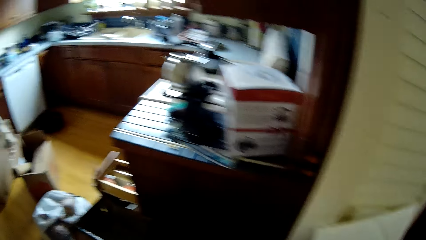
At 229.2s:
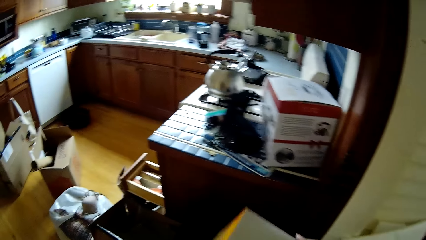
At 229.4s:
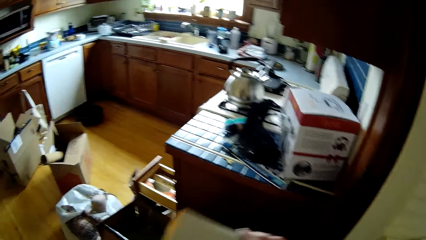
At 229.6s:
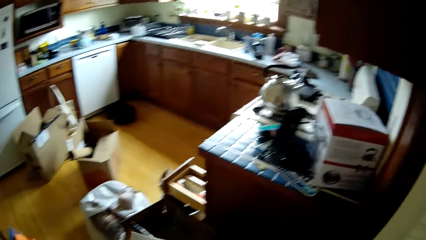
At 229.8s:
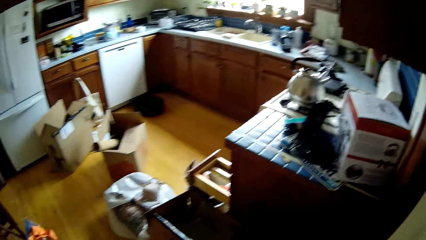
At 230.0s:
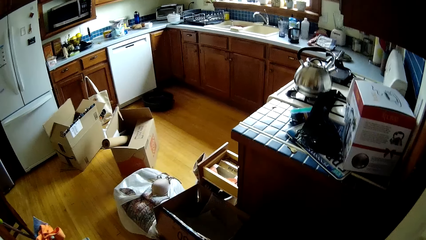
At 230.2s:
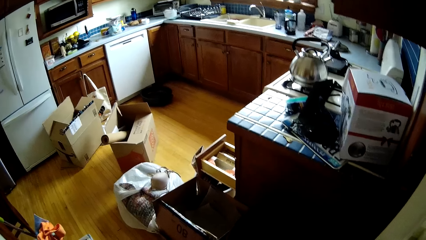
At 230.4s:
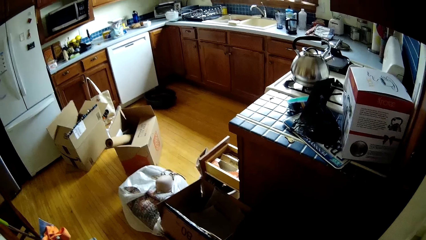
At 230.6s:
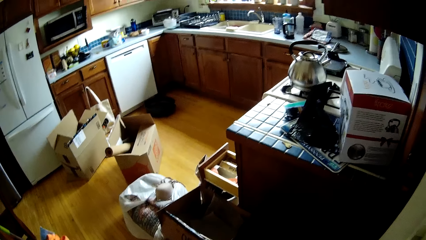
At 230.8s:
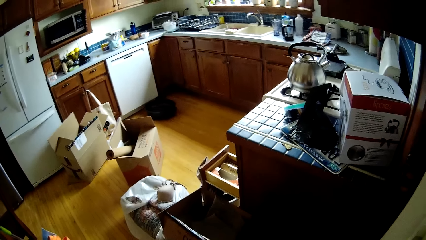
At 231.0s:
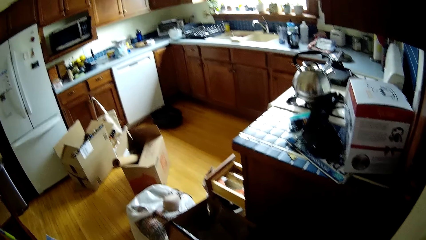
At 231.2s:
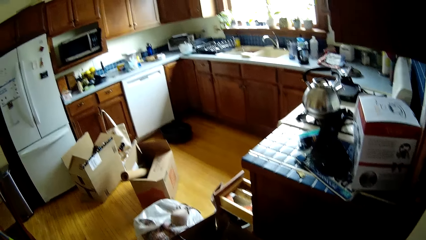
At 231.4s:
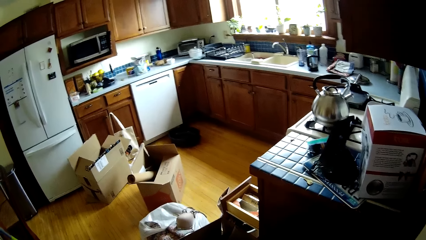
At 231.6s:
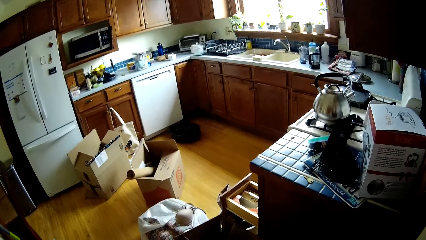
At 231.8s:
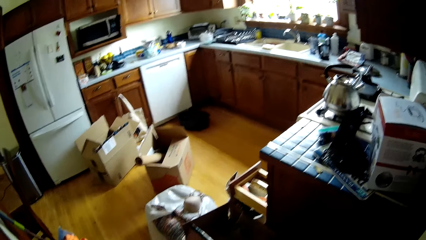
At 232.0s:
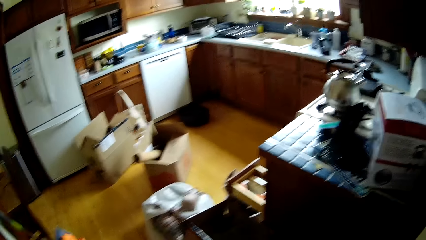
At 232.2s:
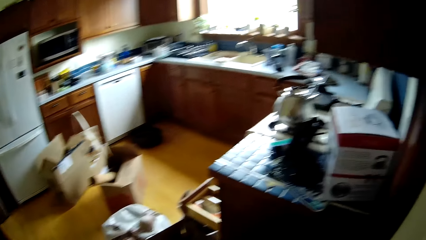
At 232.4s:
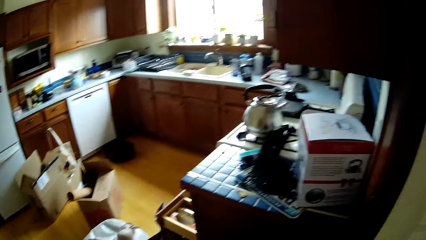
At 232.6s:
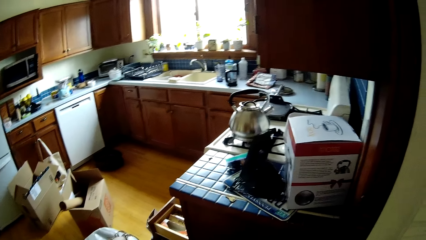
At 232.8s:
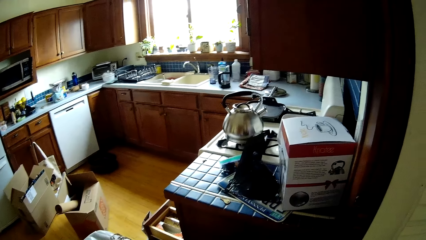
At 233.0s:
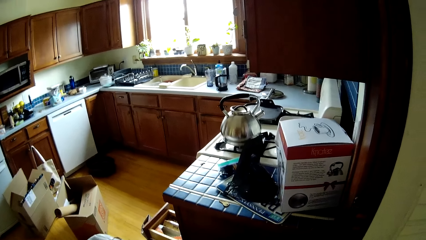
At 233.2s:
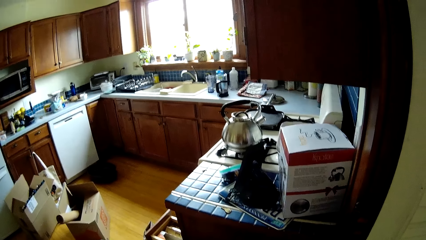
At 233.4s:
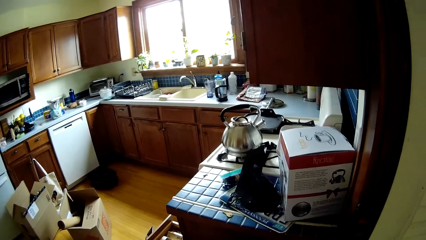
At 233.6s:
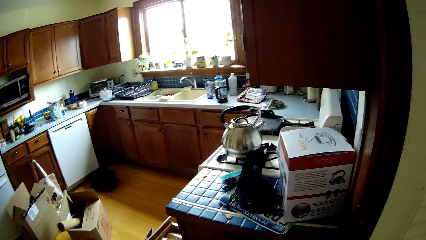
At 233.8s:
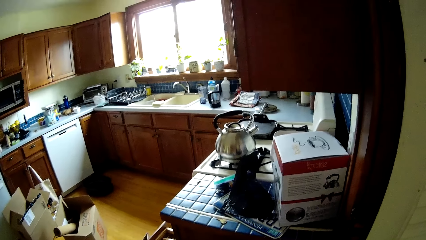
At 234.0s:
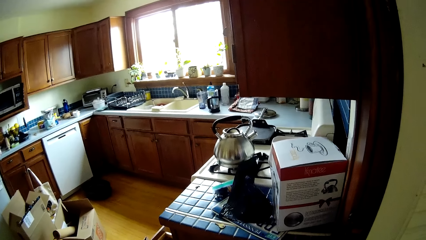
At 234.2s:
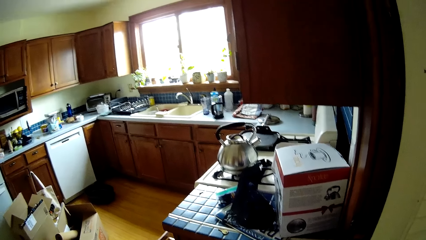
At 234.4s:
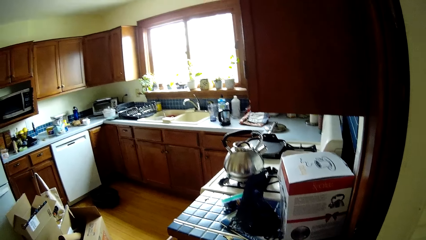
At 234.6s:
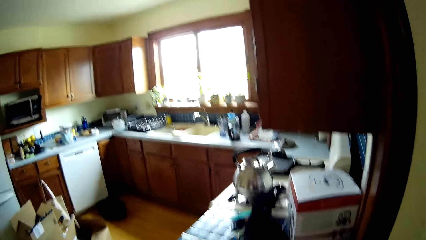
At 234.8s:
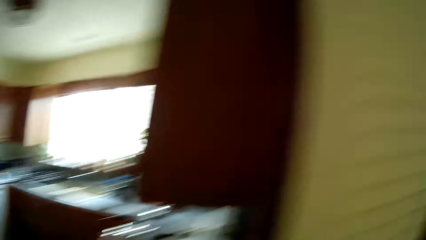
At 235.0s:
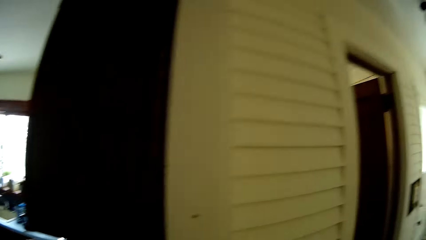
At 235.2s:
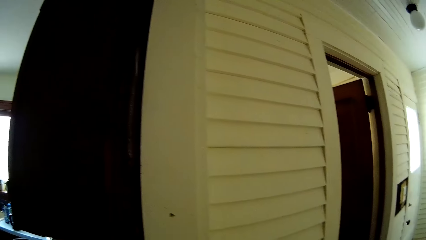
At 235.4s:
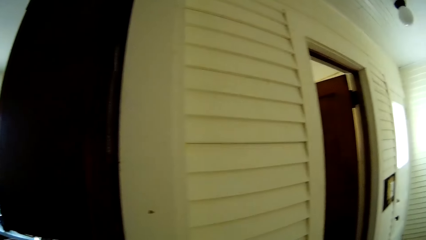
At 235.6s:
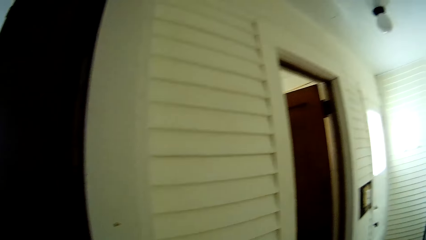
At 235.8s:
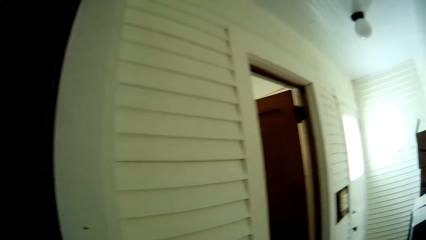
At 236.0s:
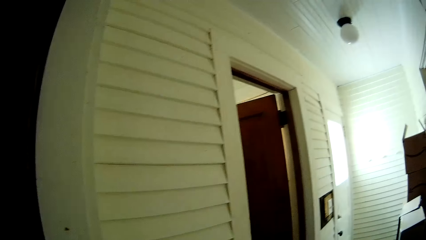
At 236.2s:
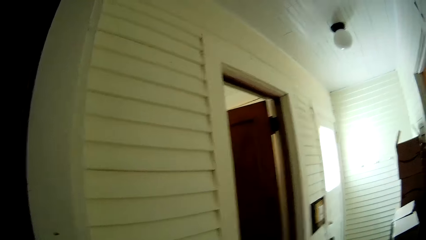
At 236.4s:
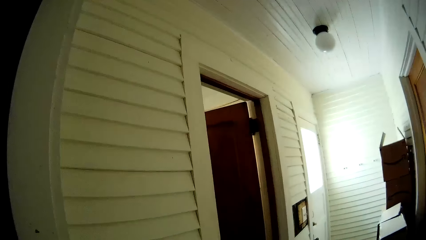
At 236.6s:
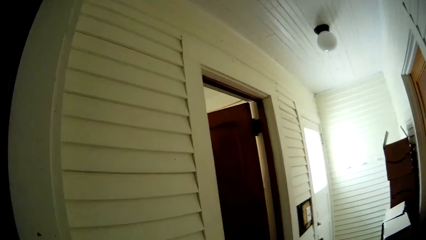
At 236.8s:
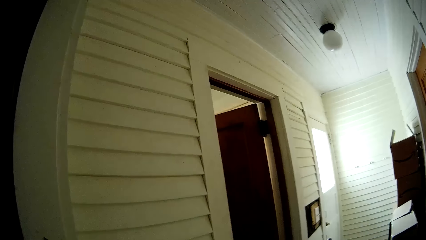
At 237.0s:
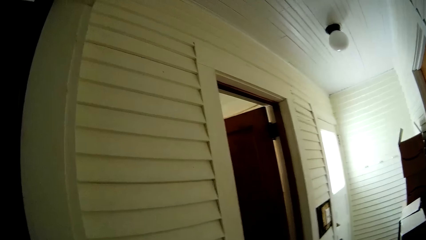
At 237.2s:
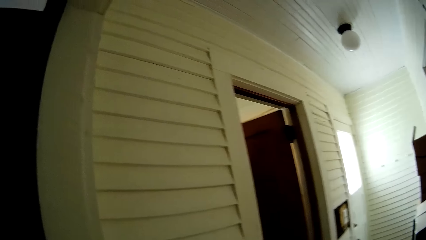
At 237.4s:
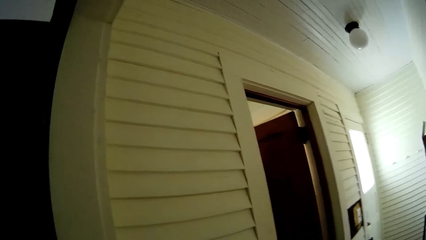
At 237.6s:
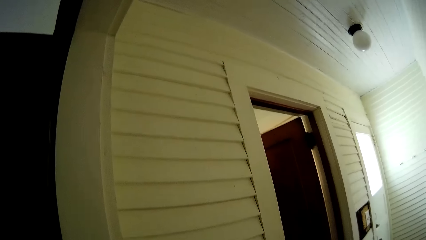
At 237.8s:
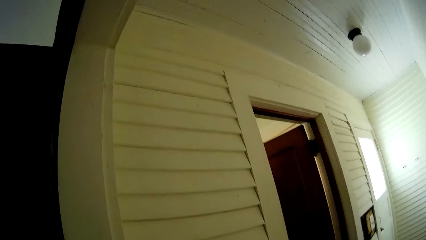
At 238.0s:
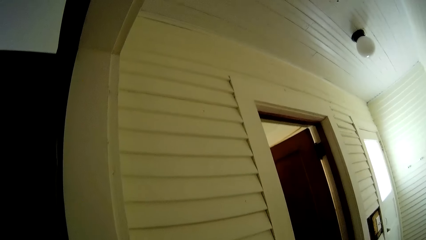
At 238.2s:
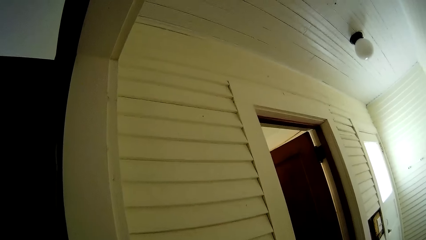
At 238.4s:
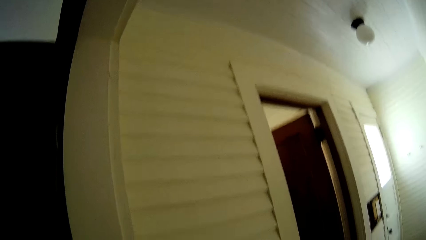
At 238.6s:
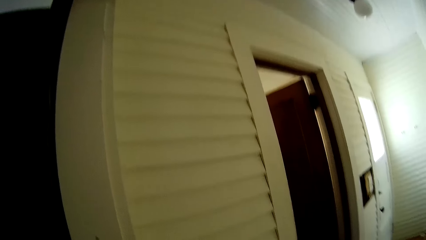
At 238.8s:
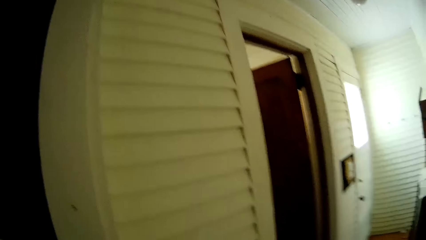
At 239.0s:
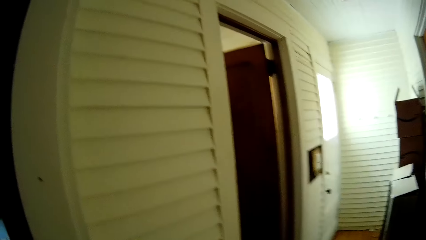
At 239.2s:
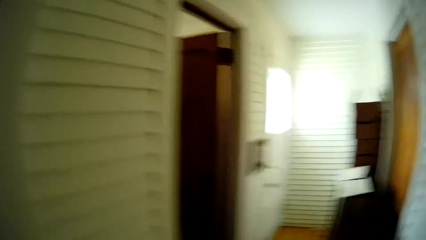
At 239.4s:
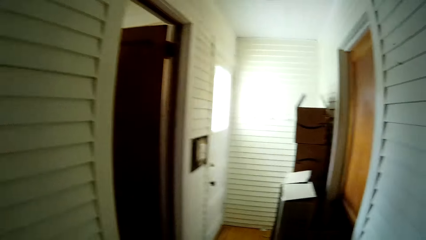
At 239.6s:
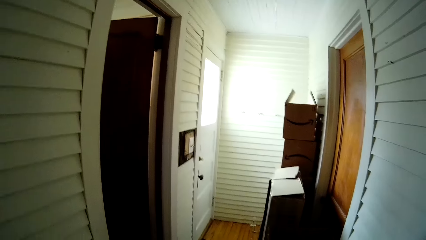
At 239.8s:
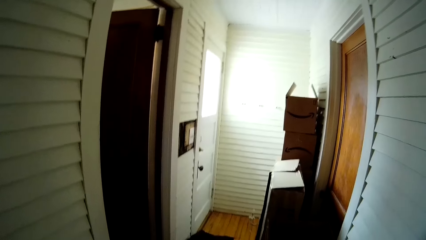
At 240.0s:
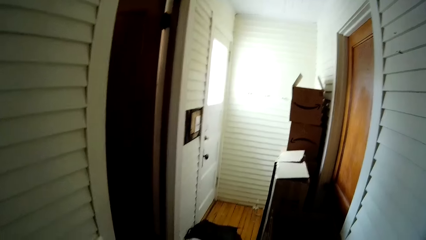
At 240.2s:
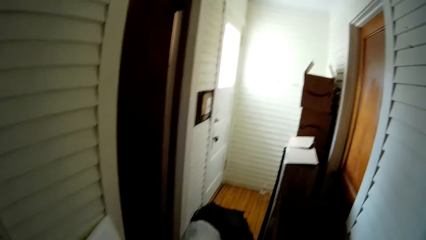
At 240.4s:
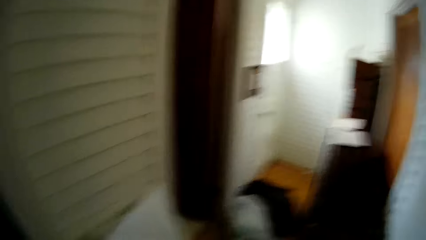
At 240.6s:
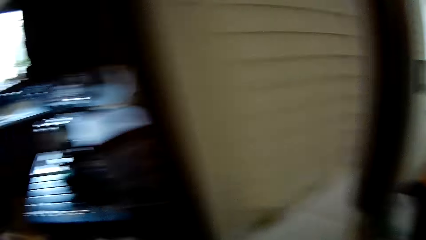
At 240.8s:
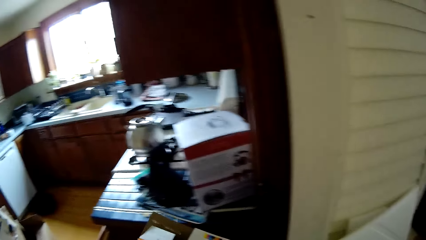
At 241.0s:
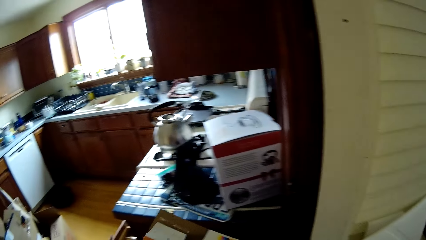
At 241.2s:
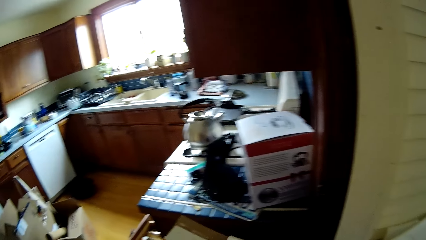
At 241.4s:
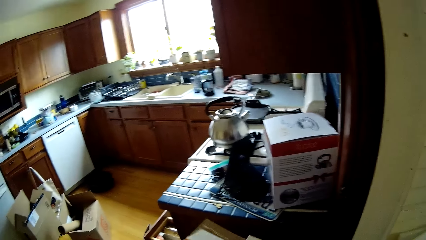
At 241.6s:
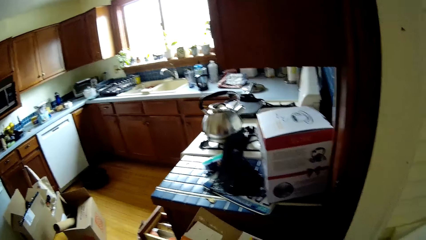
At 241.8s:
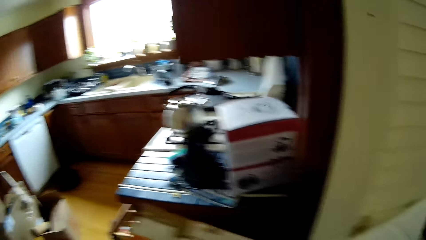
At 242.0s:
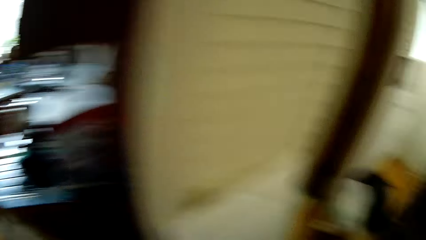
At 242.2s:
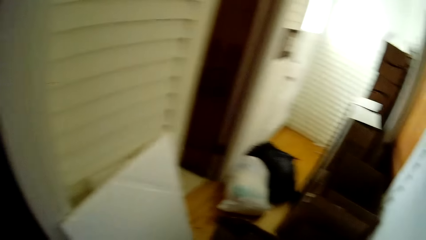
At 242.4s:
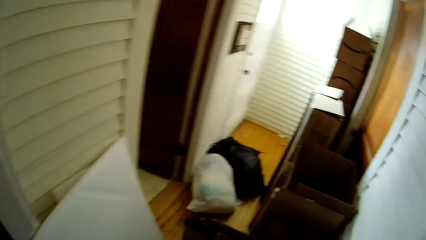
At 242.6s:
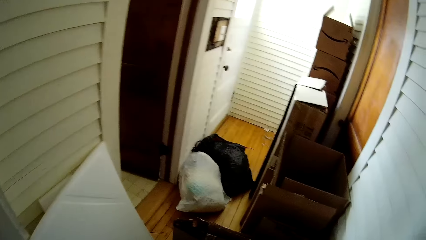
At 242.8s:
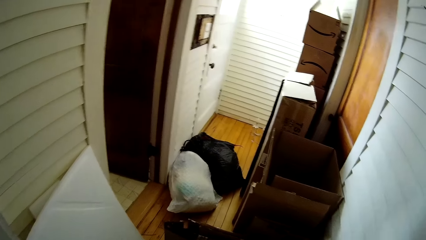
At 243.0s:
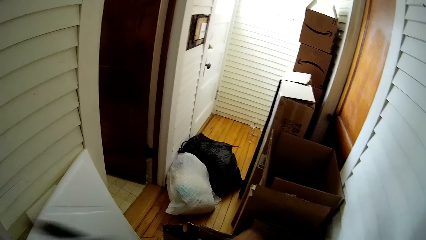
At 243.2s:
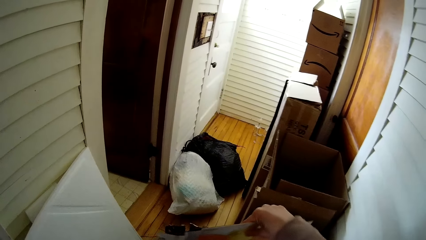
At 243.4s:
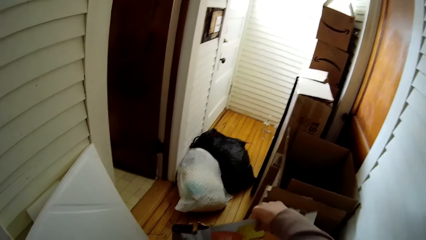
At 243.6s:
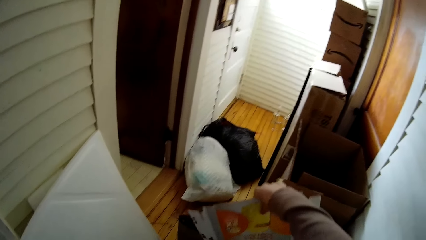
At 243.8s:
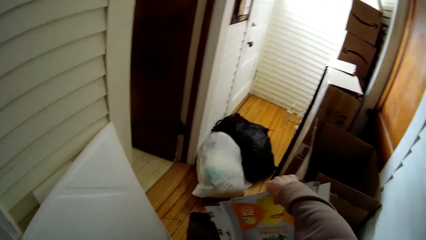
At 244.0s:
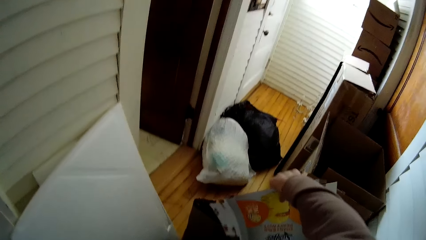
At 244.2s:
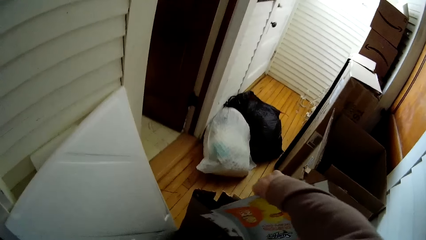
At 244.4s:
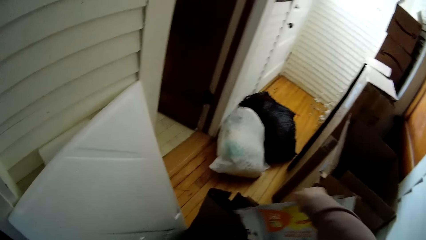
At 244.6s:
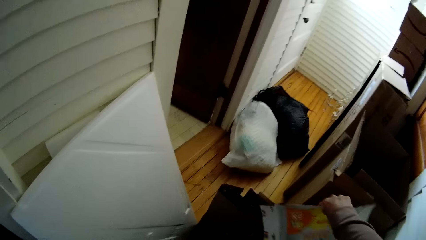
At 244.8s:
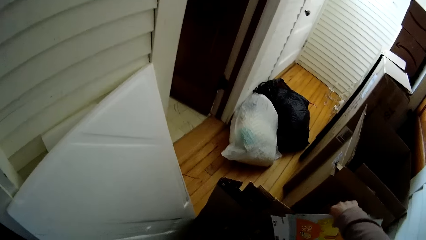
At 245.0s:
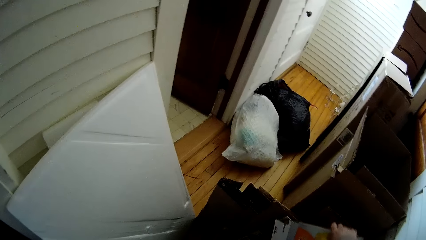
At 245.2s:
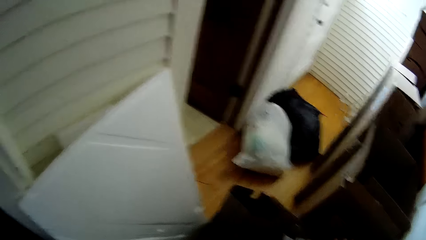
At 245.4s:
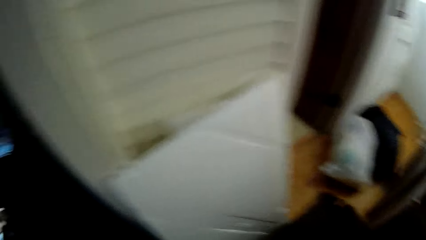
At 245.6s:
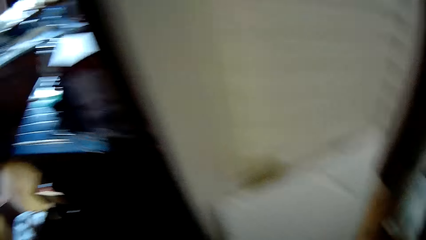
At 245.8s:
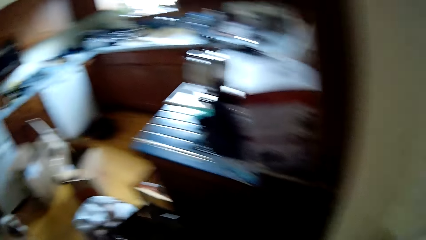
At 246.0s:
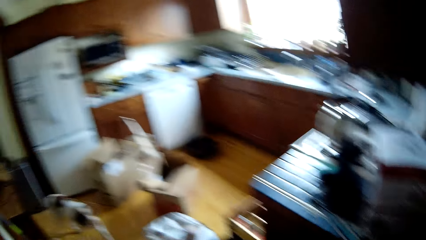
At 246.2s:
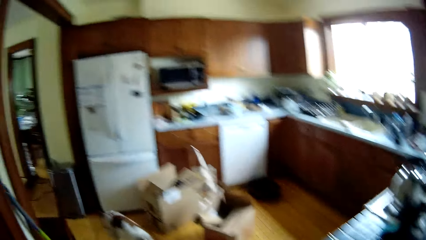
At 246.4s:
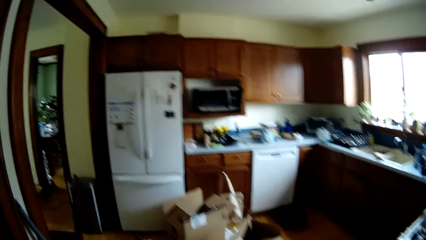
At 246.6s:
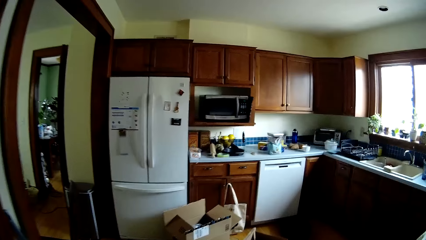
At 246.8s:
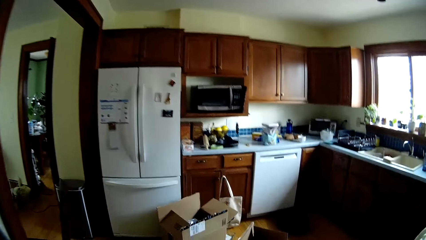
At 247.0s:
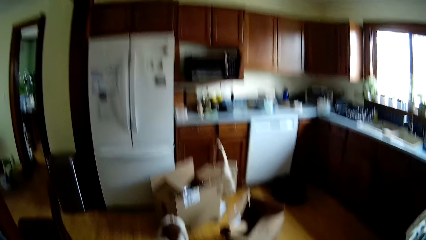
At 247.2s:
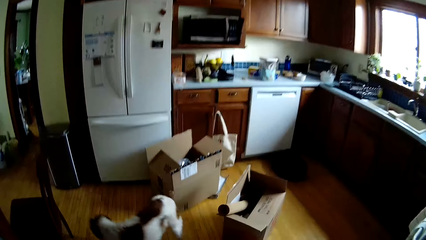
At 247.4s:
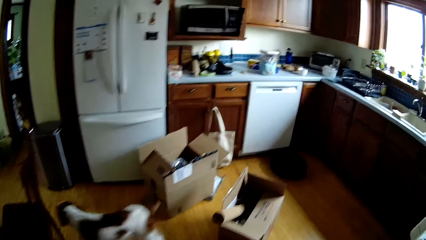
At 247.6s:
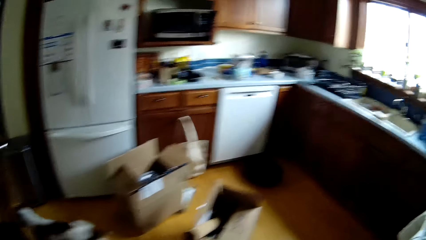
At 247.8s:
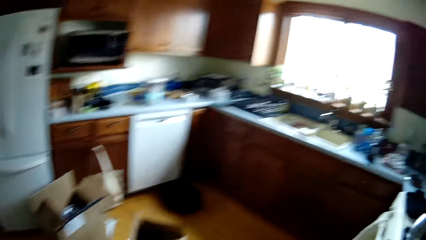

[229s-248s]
The camera wearer holds cardboard papers in her right hand. She holds a cardboard paper in her right hand. She places the cardboard paper in her right hand on the floor.
